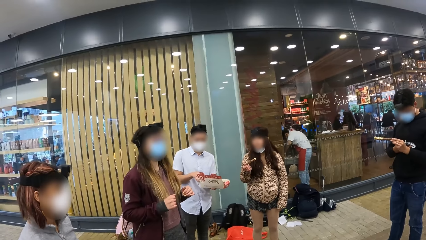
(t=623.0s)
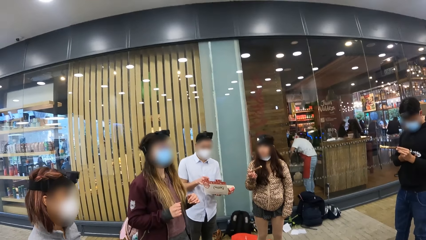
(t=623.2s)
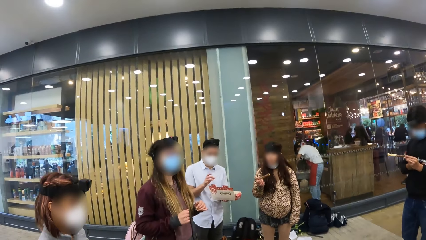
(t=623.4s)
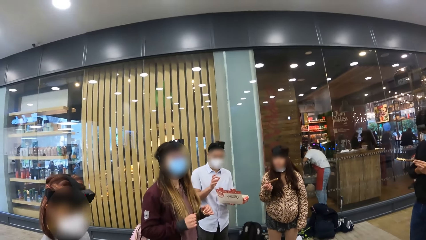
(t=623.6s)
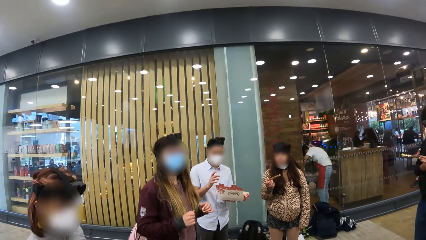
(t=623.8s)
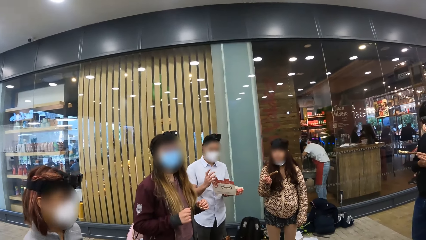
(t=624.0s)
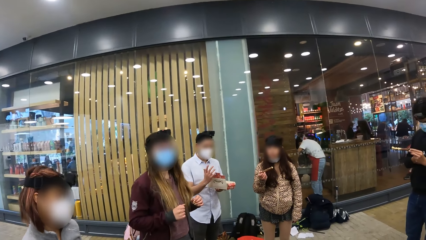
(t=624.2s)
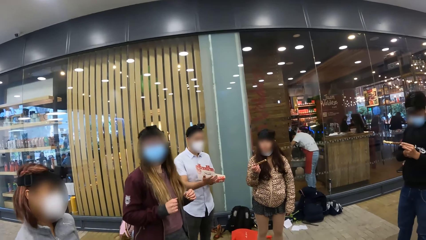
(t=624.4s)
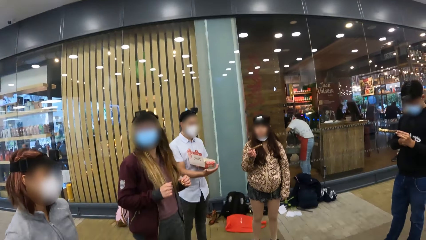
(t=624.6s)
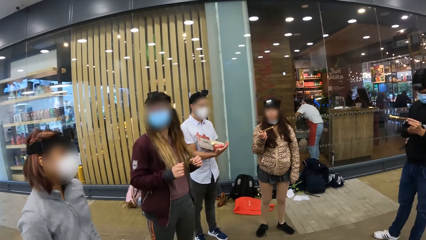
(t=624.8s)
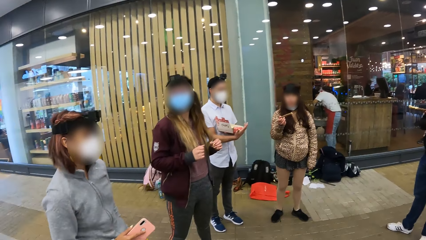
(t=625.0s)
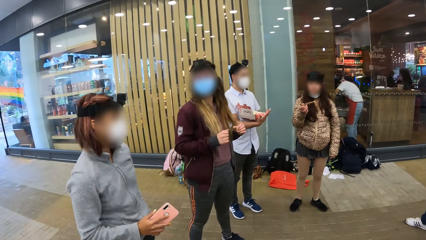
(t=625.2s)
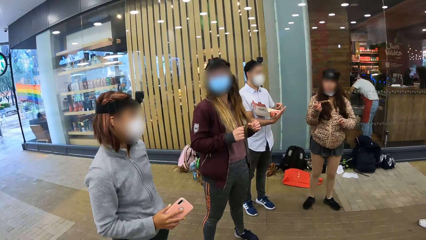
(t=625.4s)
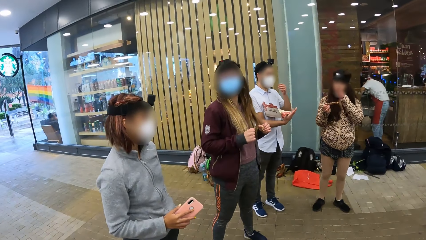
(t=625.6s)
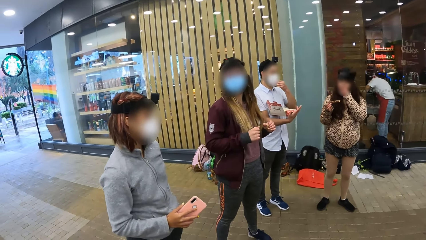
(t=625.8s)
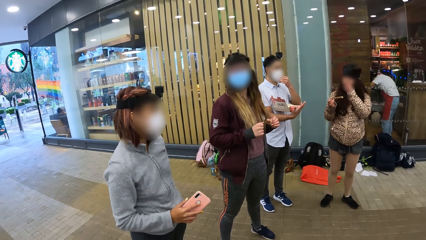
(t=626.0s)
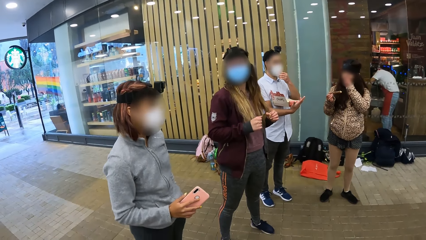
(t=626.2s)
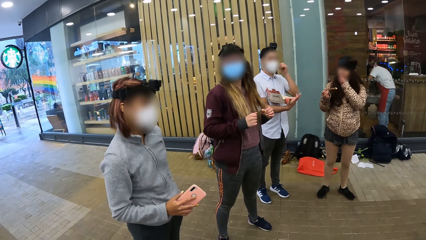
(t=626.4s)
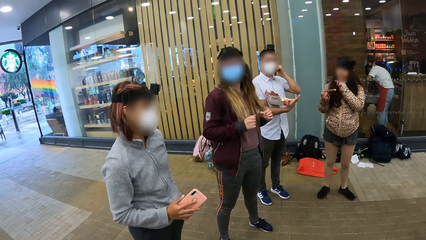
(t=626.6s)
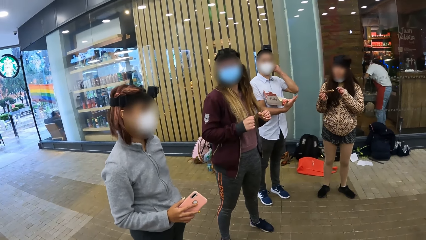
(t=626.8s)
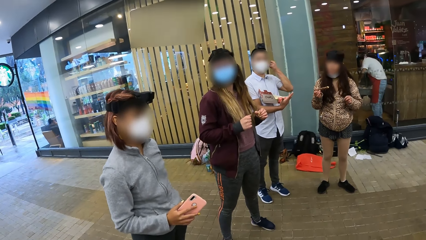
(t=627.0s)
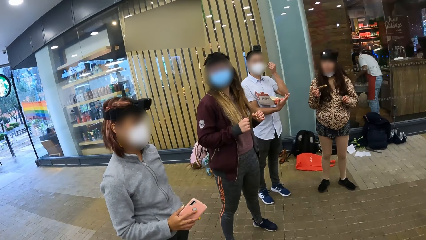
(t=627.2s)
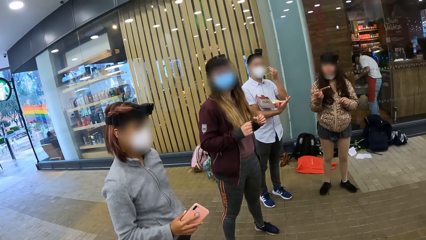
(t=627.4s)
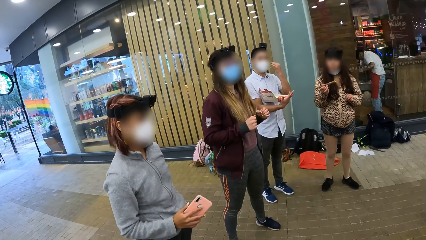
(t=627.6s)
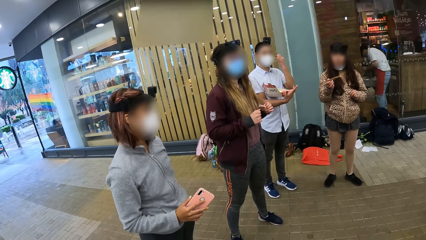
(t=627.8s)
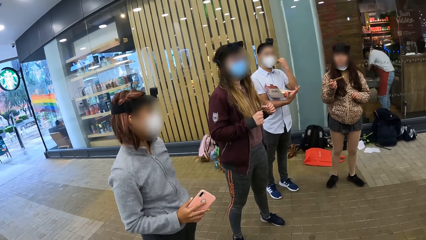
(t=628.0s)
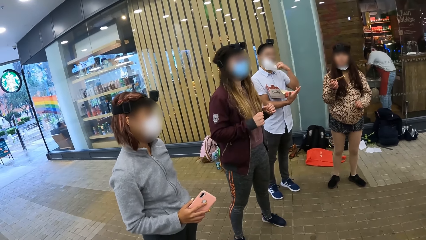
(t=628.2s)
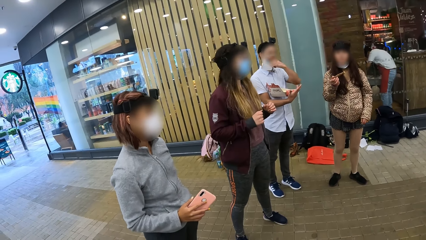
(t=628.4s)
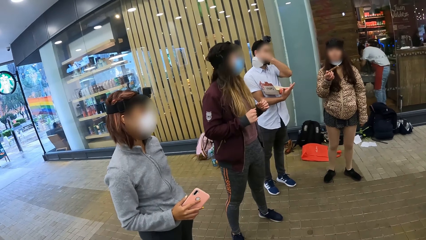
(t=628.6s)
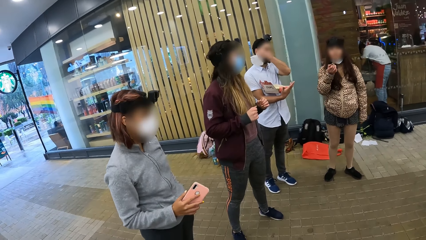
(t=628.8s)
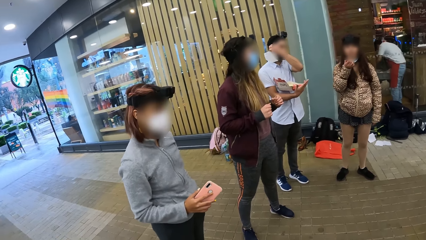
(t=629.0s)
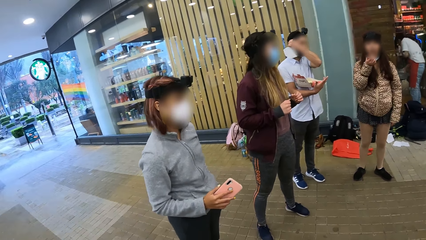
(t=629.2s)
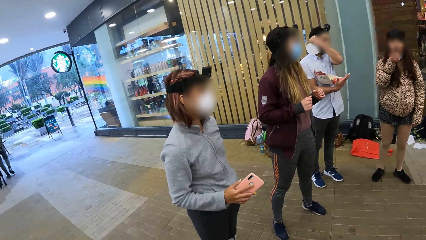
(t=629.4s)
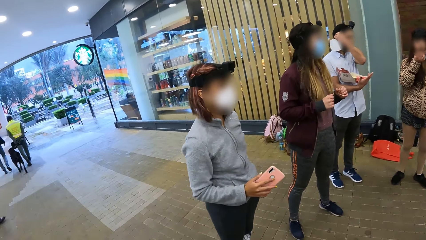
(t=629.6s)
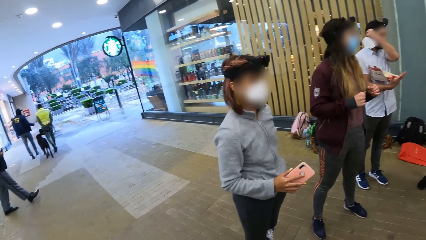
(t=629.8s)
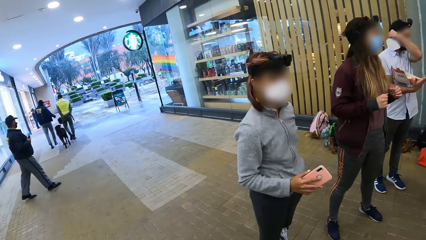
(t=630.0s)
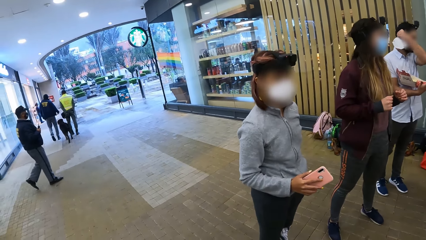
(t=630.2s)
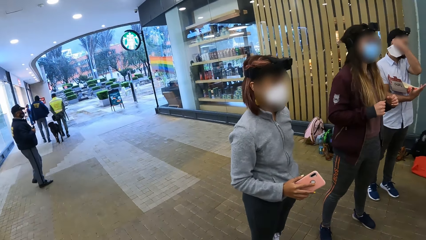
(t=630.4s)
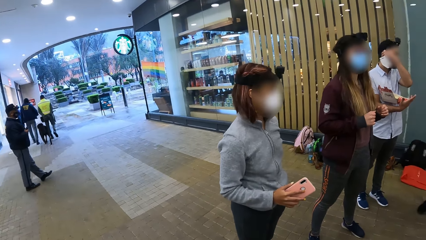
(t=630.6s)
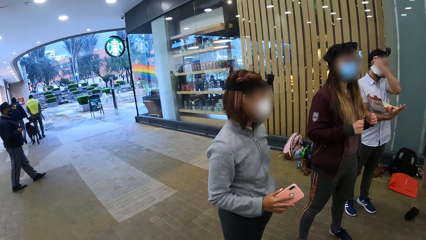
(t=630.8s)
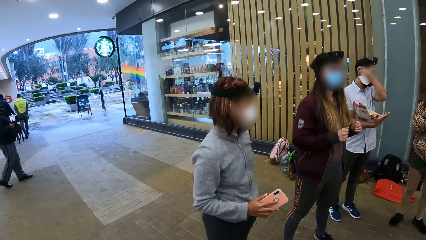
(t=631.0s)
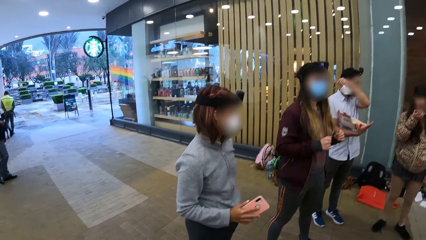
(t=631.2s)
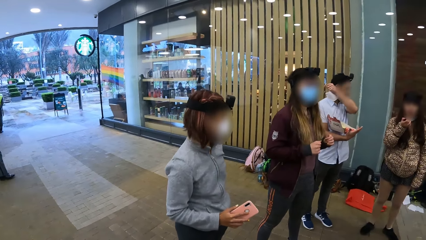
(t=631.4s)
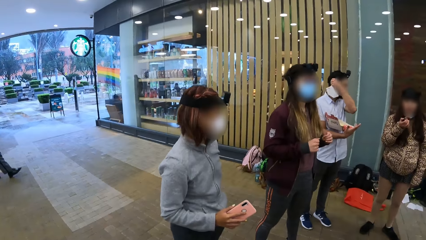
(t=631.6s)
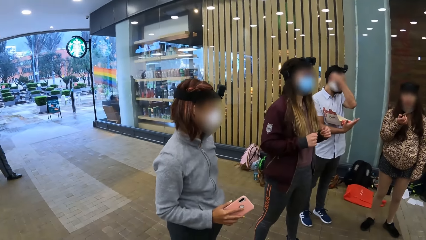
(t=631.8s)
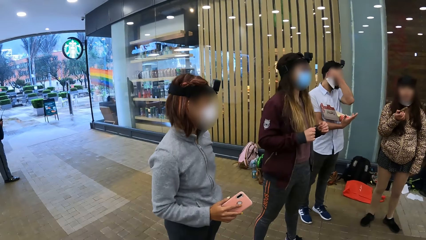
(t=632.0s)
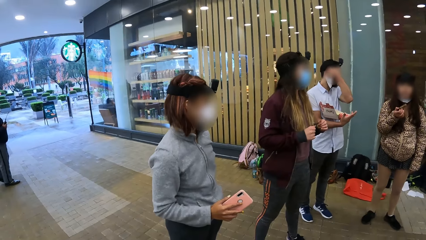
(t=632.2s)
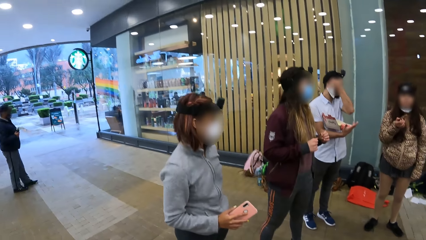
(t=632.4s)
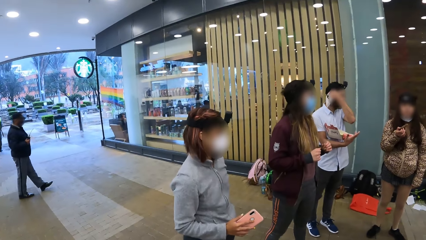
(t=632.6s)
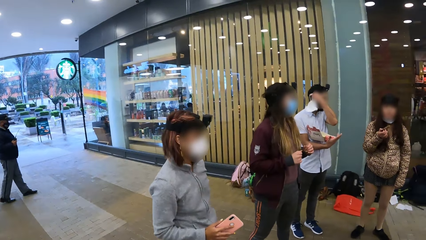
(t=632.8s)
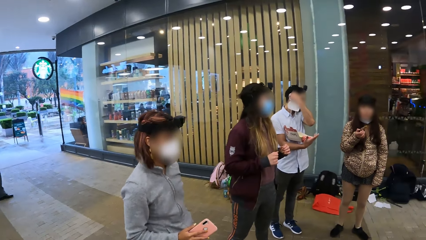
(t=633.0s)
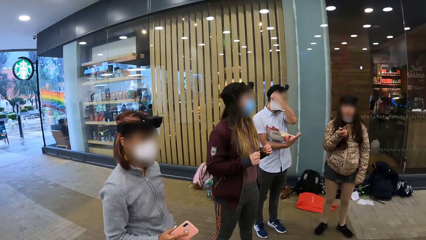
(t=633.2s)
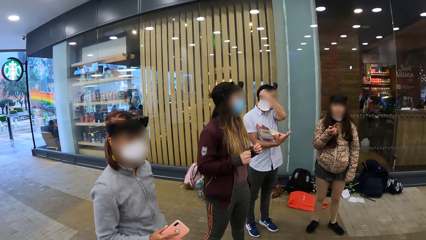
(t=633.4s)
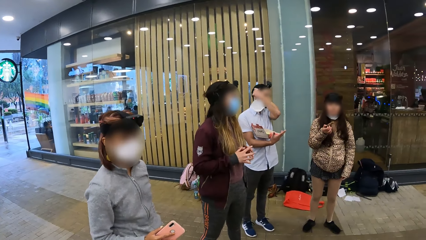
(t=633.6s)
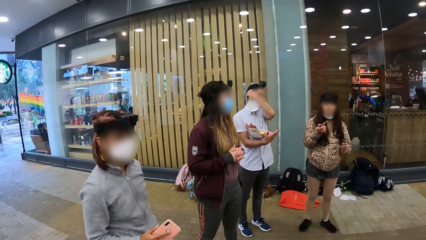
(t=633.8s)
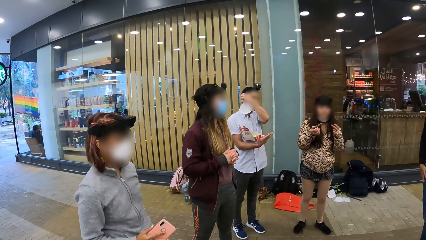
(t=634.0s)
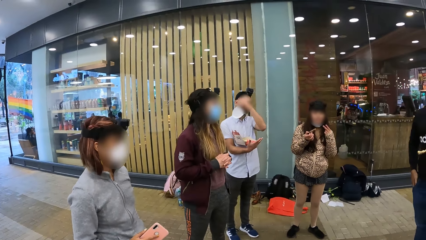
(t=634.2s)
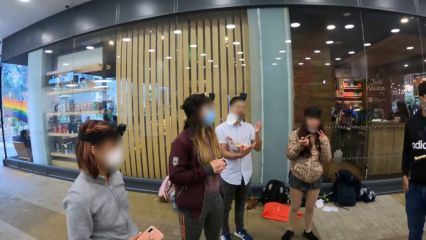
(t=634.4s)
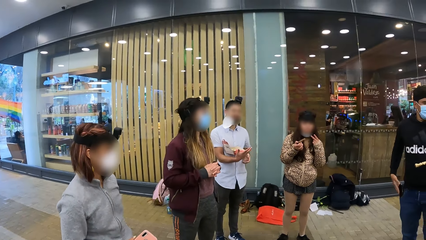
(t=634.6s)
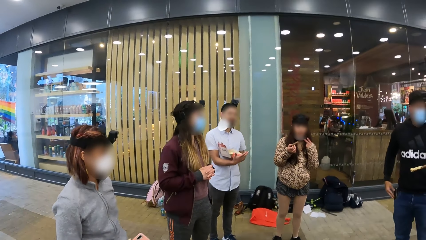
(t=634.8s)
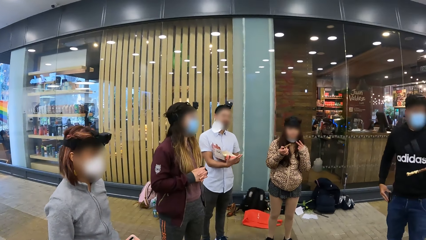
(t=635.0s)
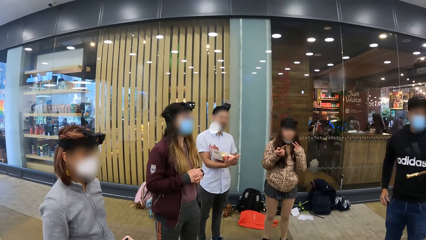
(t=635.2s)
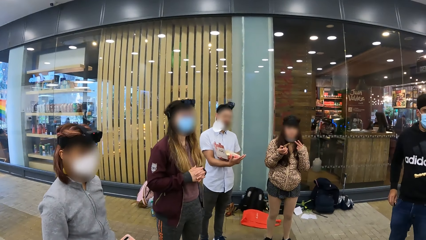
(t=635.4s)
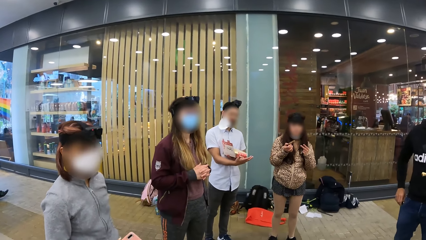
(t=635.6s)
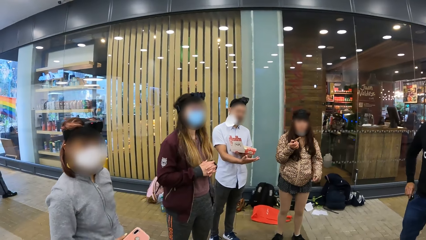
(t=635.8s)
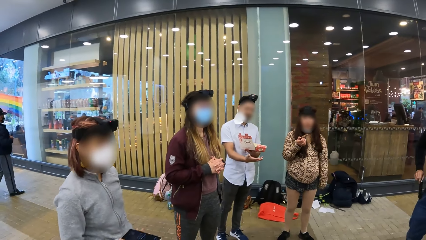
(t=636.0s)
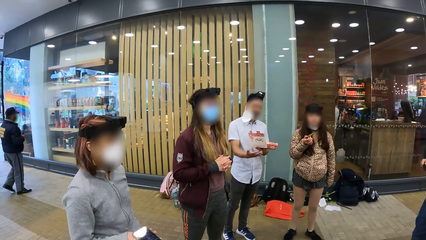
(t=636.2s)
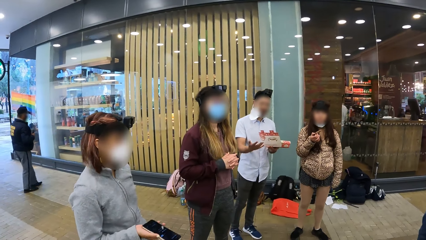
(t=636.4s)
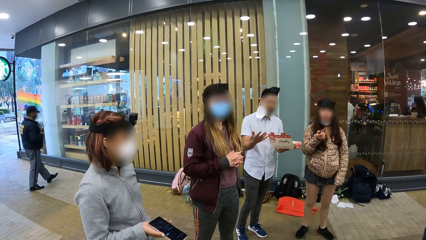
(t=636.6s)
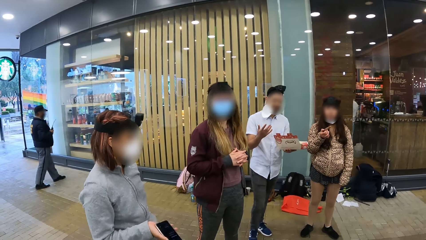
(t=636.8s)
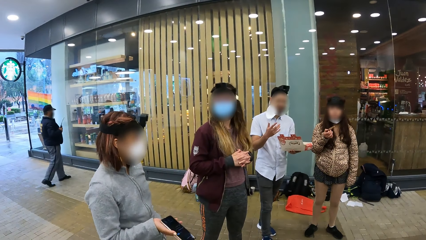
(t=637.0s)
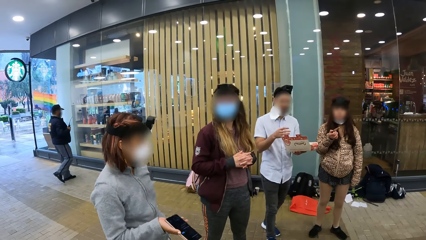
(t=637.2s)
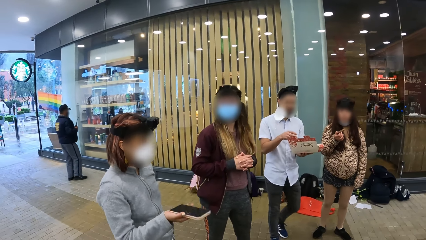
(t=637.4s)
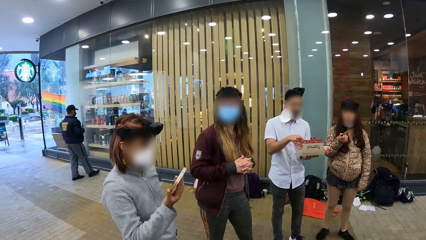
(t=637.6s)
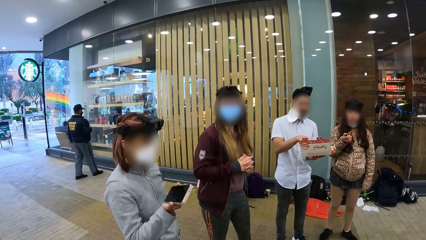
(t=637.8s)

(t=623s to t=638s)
A person looks around. A man removes his mask. Another person puts the phone in the pocket. The camera wearer stares around in the training centre. The man walks around.
